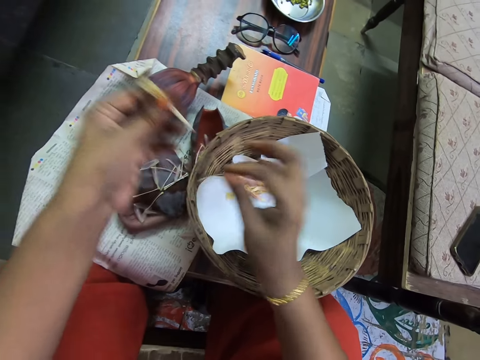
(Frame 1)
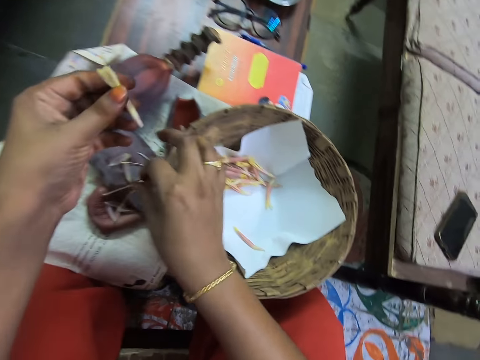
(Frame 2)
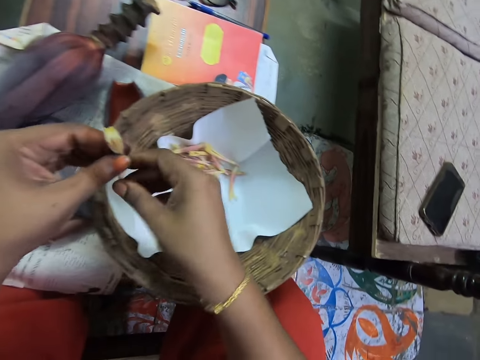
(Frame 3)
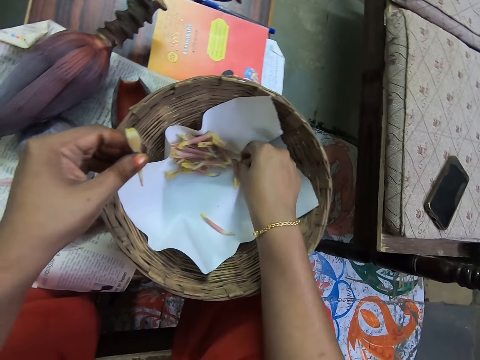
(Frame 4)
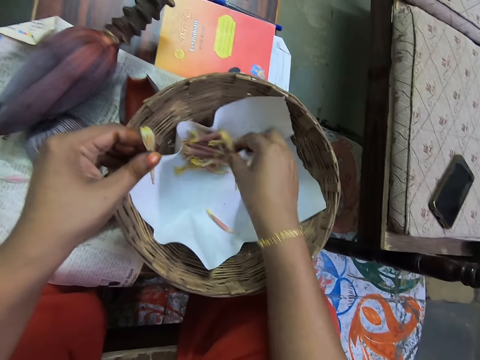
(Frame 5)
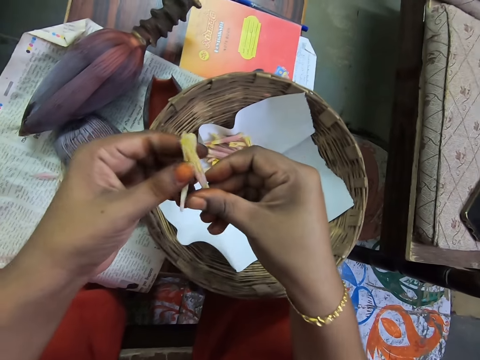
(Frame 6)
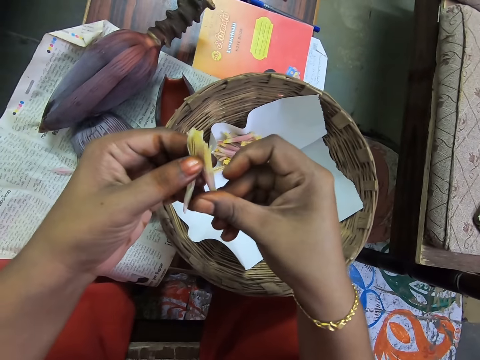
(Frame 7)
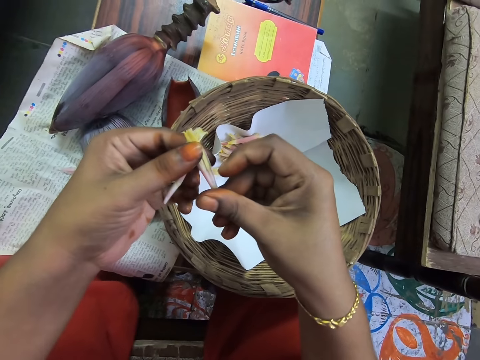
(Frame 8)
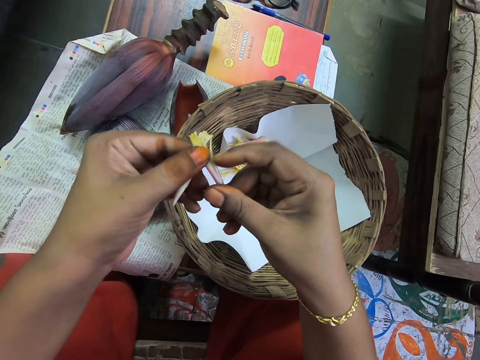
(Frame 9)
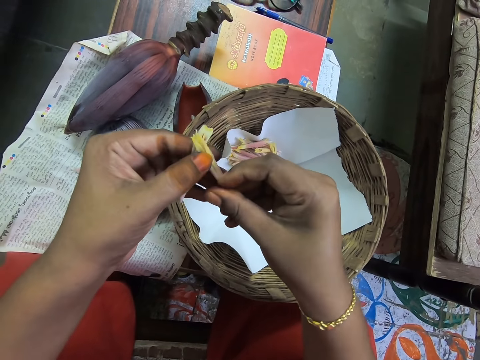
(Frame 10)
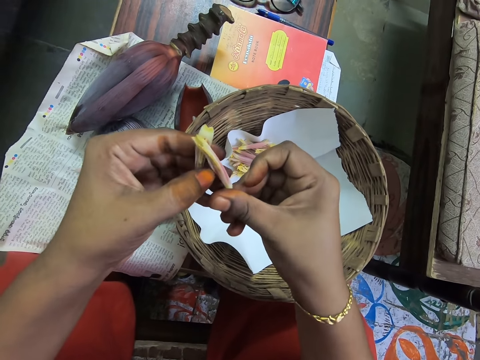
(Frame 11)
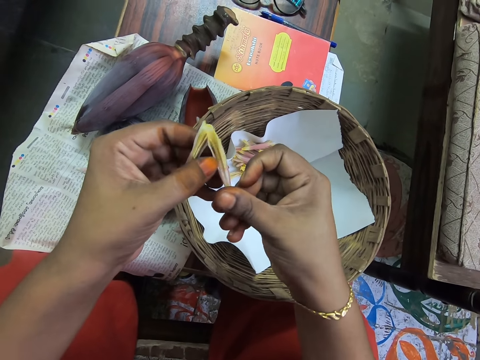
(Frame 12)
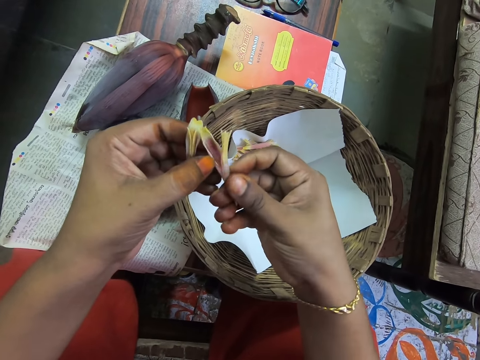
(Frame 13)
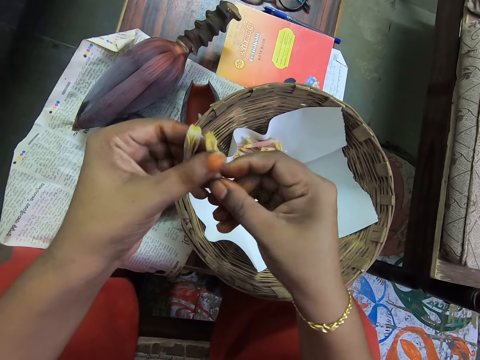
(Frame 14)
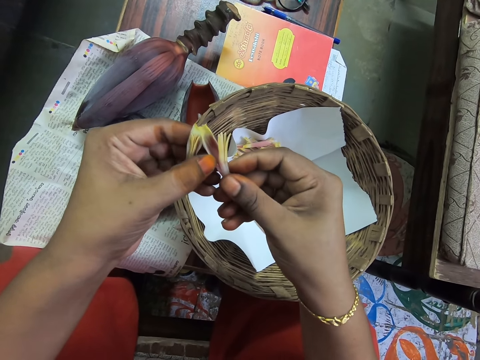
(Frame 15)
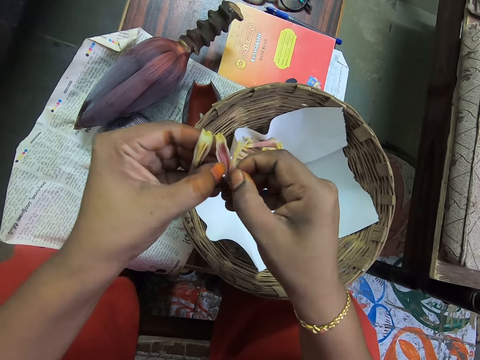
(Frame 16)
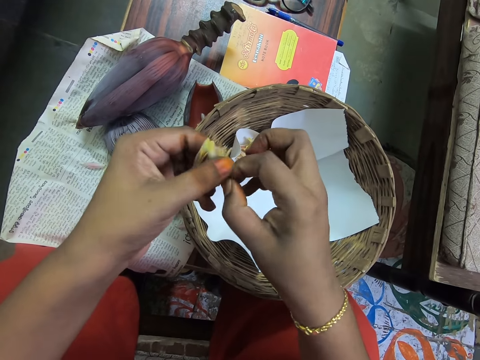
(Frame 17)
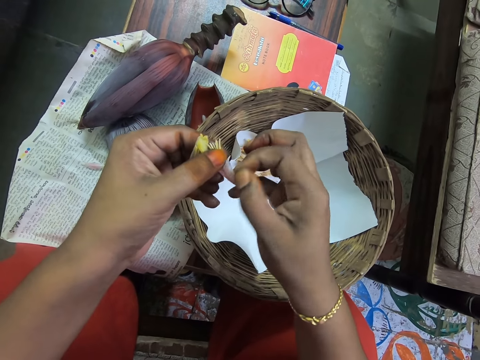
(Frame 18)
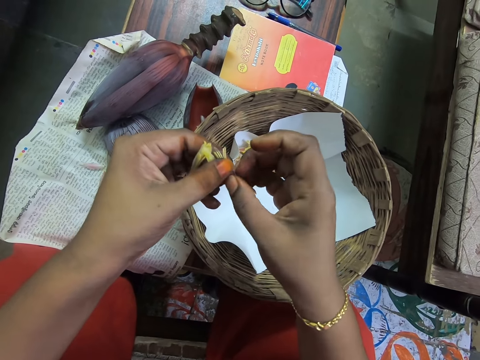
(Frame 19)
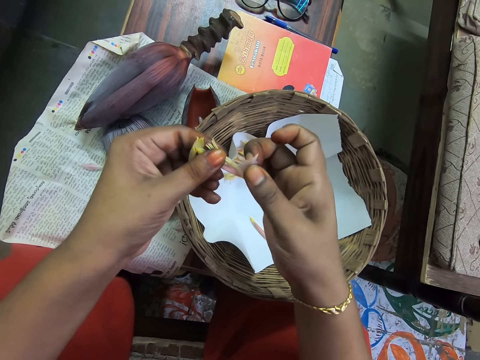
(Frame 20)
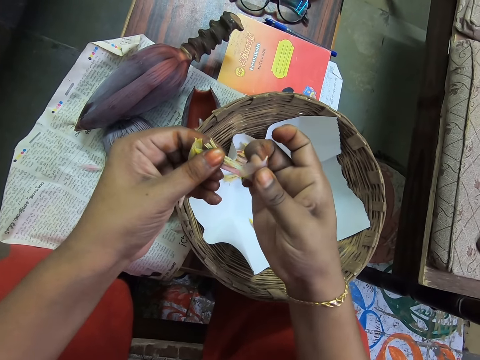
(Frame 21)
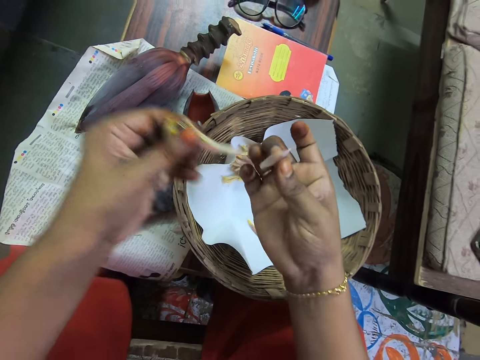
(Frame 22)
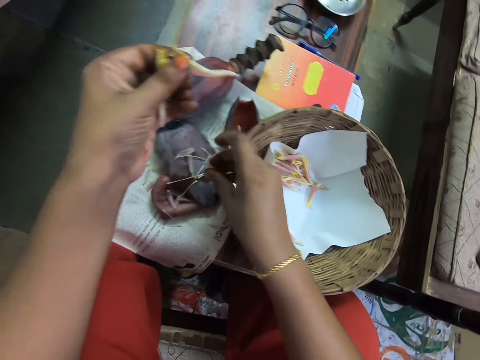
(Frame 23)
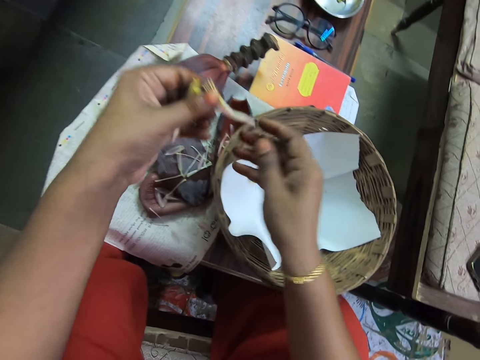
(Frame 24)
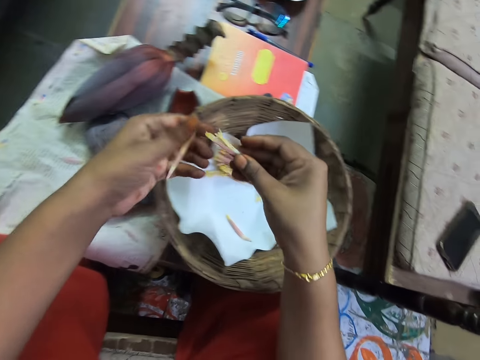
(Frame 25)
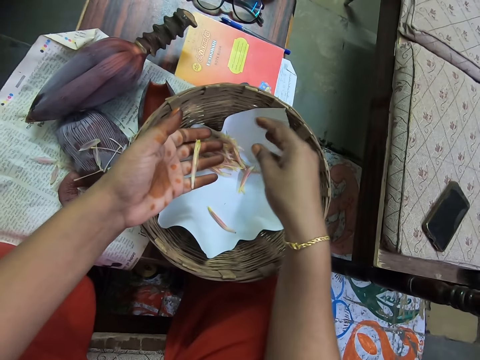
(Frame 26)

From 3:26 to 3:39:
The camera wearer puts the male flower on the table. They put the banana peel on the magazine. They pick the banana flower. They peel the banana flower. They put the banana peel on the magazine.

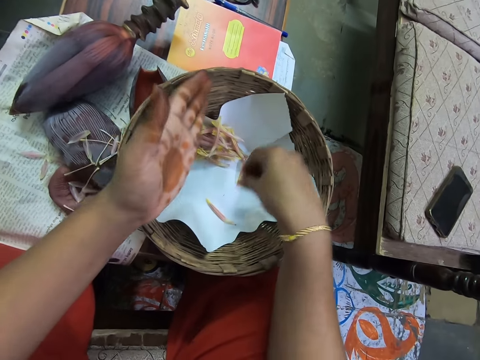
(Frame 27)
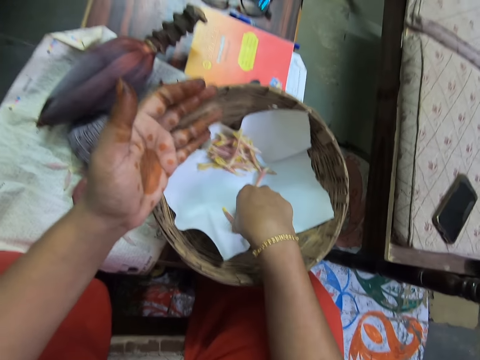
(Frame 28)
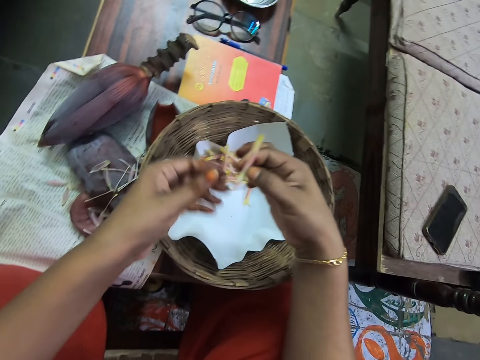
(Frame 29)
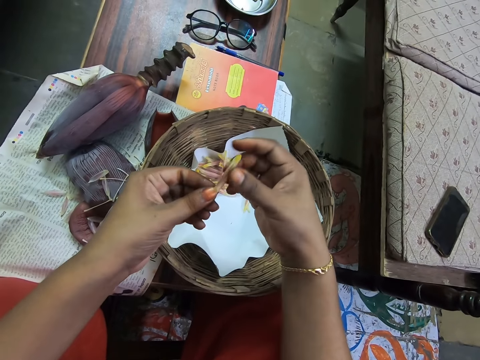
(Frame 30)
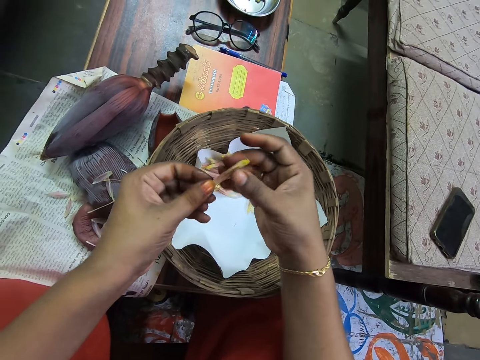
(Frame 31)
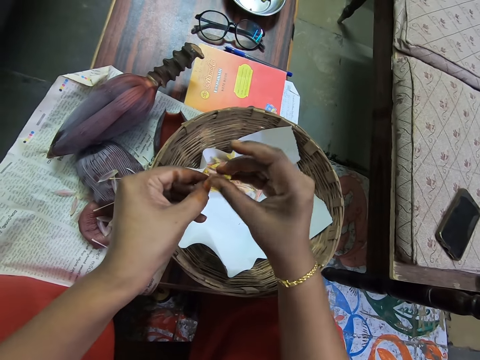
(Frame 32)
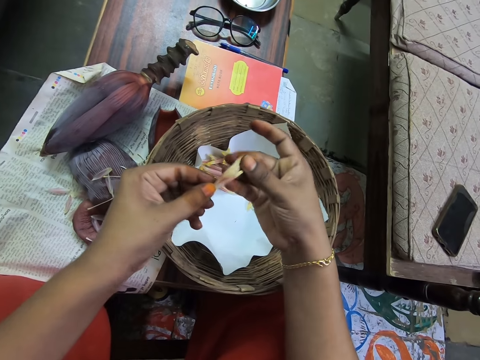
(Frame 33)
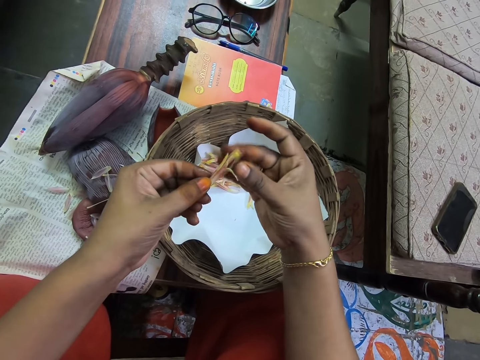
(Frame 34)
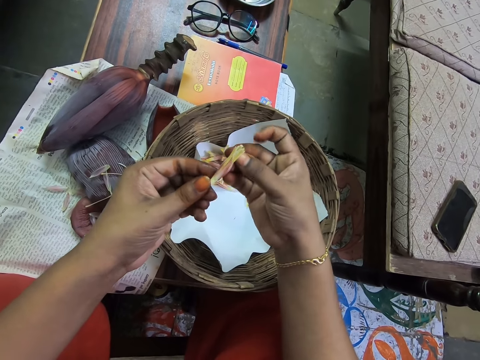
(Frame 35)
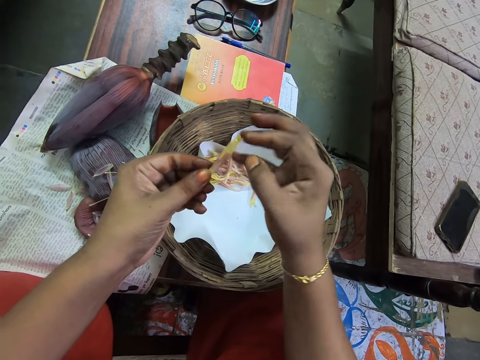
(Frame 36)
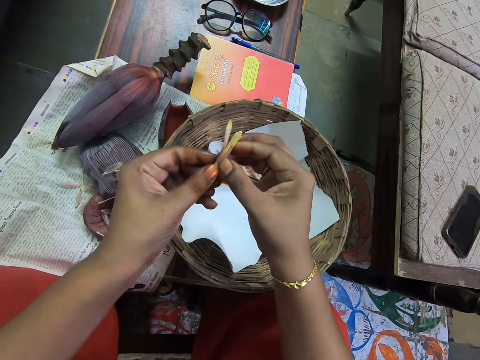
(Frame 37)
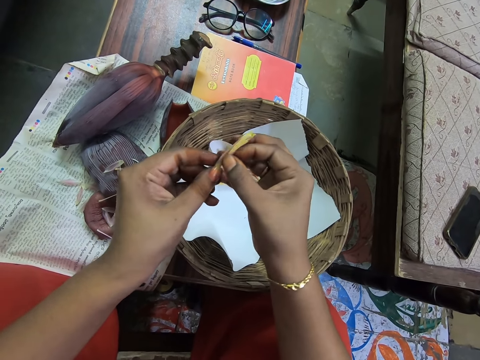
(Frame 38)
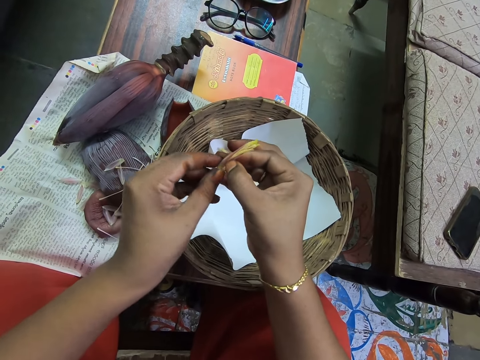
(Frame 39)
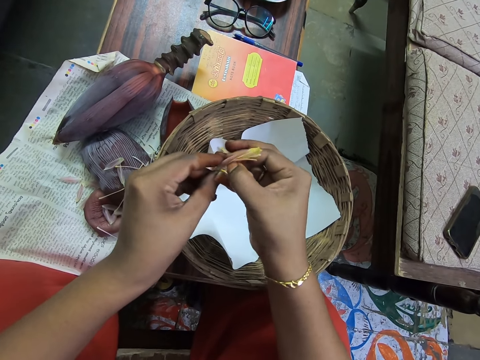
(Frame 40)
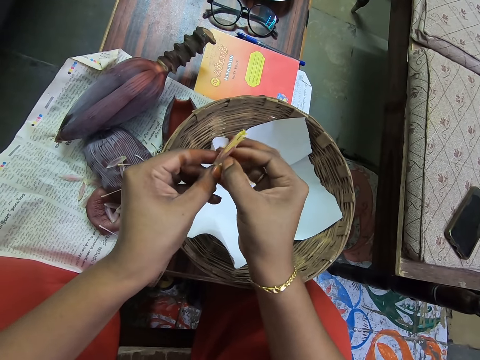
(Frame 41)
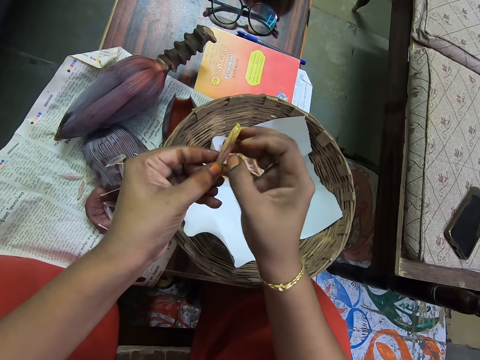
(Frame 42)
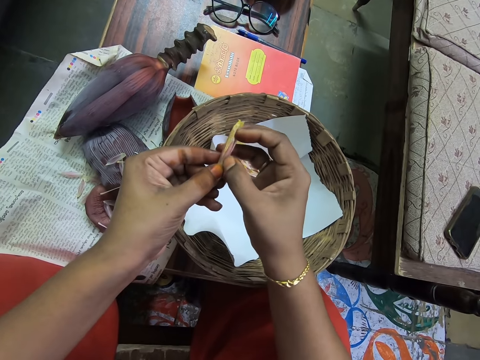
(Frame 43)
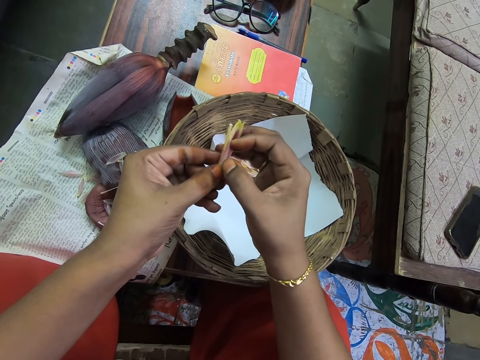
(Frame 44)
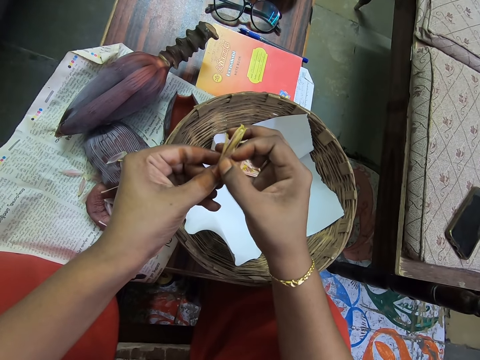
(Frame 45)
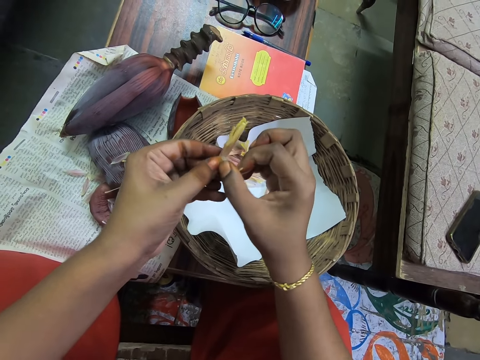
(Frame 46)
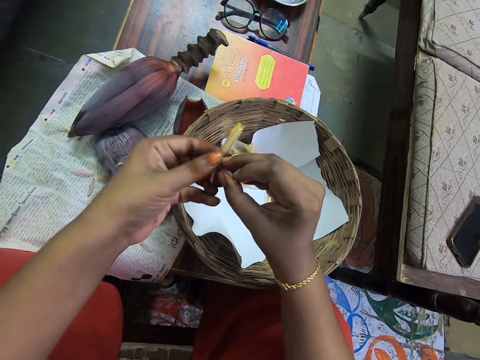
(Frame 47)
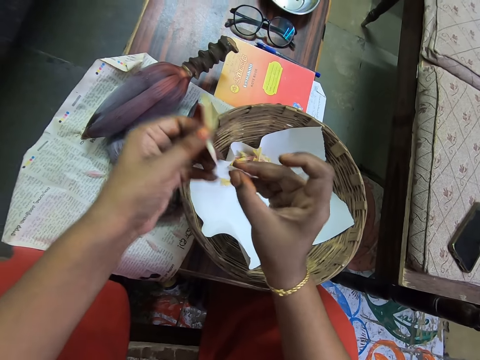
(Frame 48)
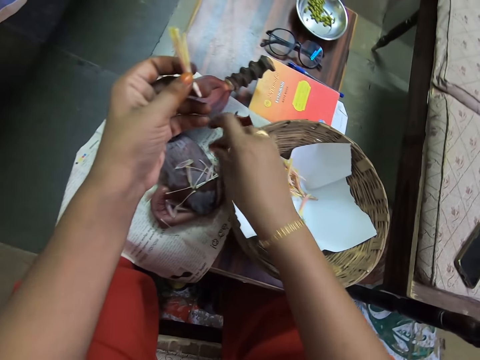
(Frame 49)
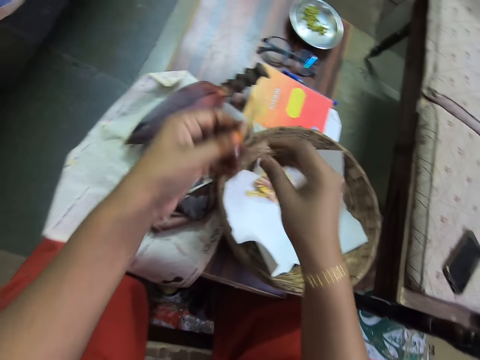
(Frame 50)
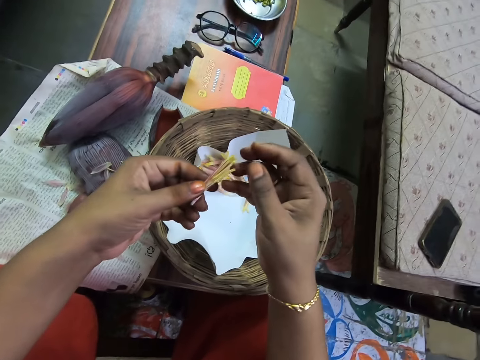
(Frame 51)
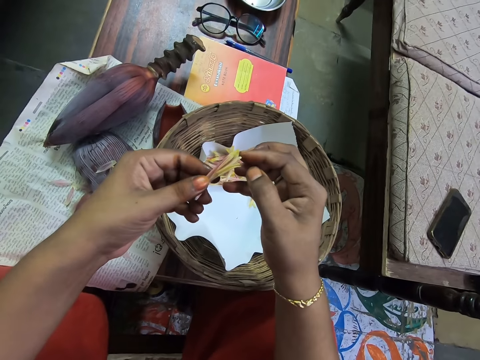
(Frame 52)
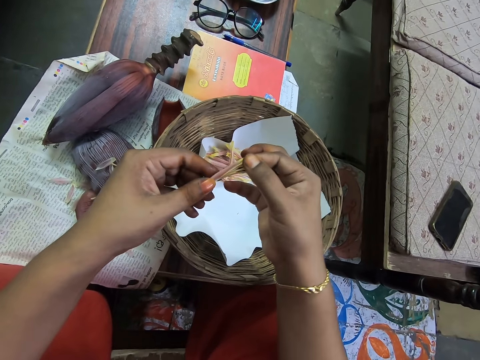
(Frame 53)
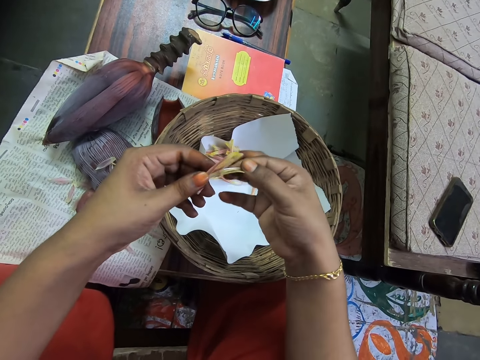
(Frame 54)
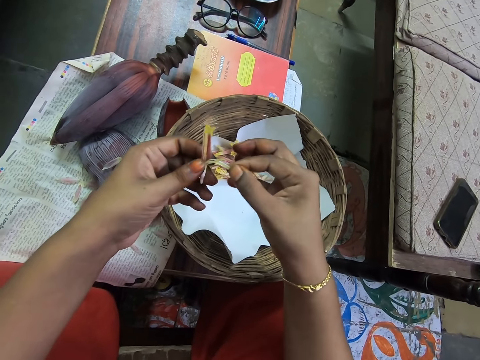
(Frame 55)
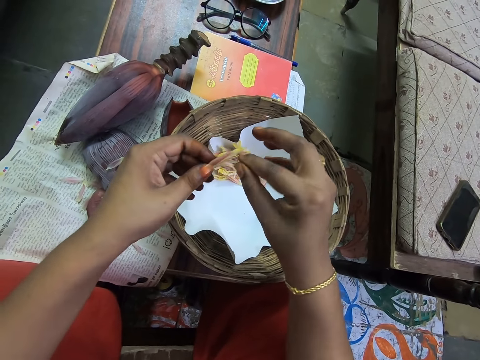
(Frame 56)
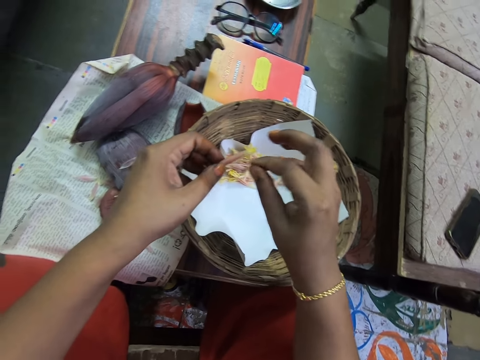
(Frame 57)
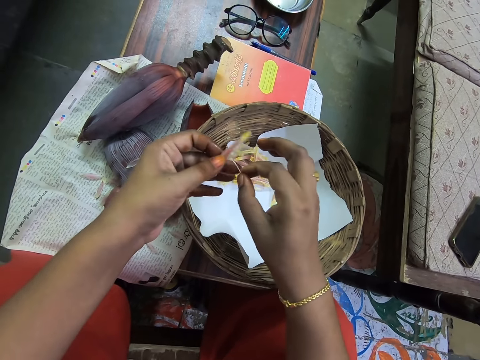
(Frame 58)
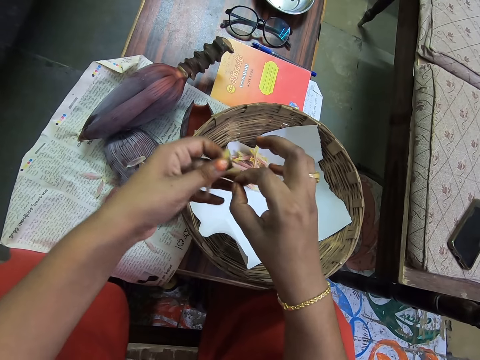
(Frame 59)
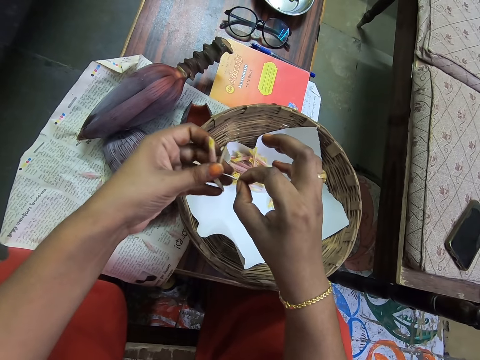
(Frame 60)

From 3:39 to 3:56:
The camera wearer puts the banana flower on the woven basket. They pick the banana flower or male flower. They peel the banana flower. They remove the flower on the male flower. They put the male flower on the table. They put the banana peel on the magazine. They peel the banana flower. They remove the flower on the male flower.
